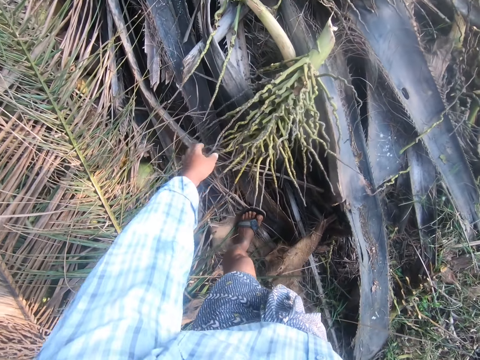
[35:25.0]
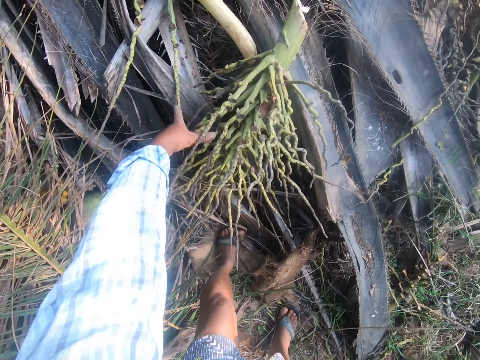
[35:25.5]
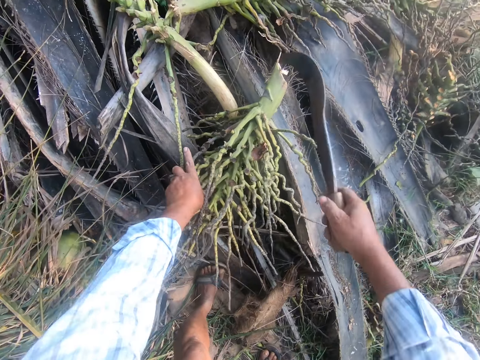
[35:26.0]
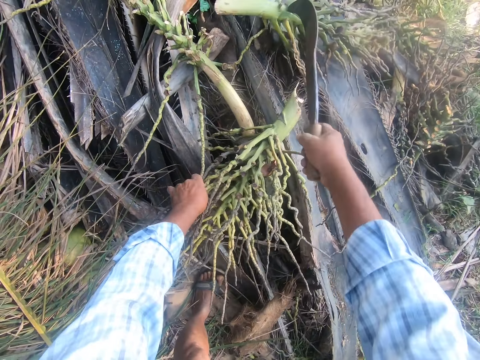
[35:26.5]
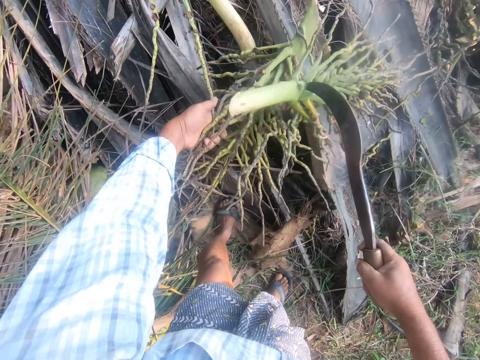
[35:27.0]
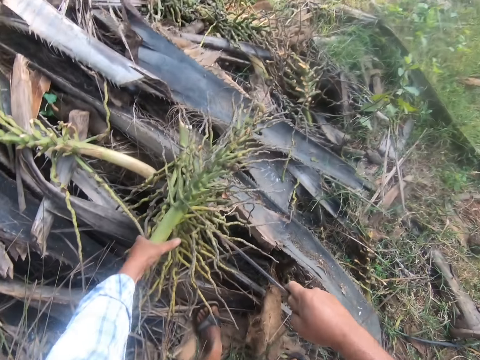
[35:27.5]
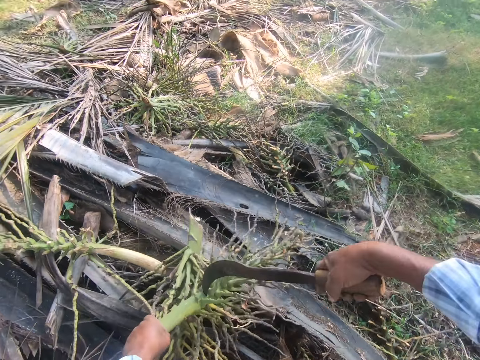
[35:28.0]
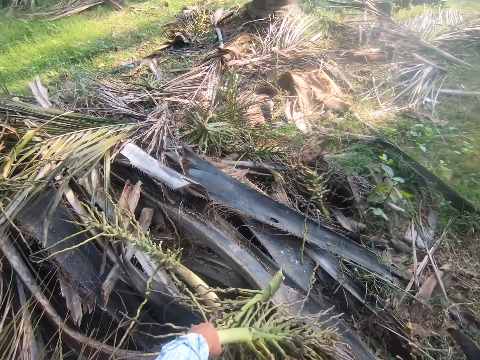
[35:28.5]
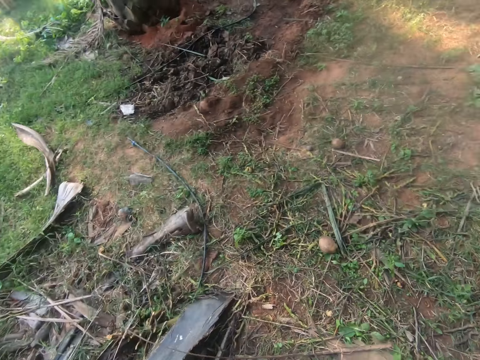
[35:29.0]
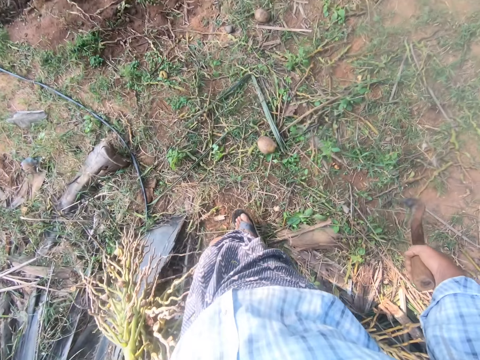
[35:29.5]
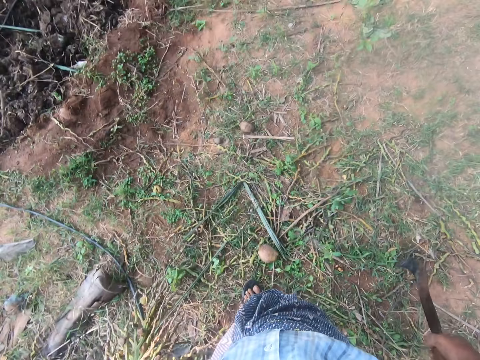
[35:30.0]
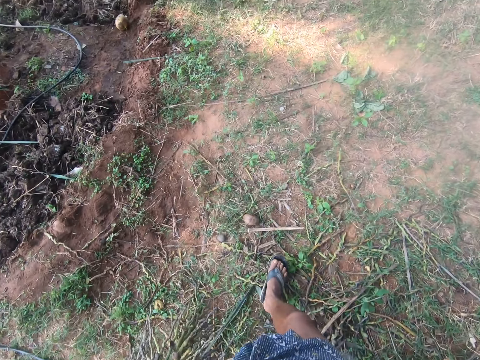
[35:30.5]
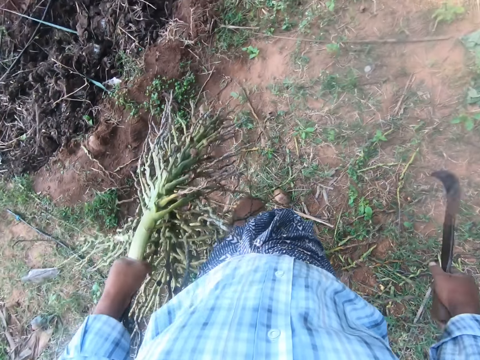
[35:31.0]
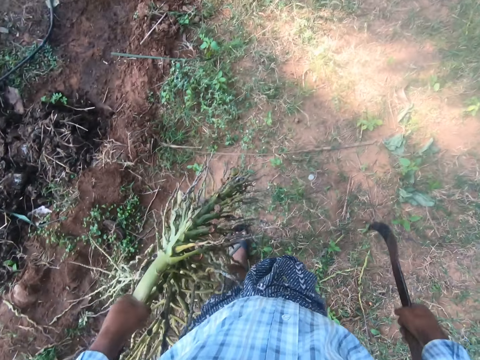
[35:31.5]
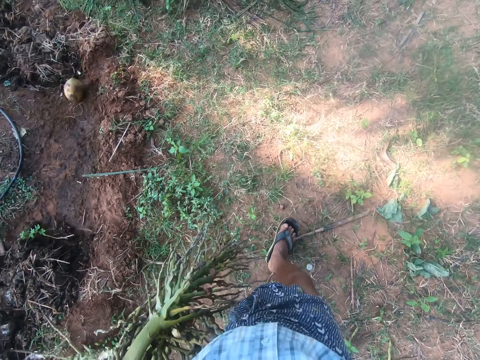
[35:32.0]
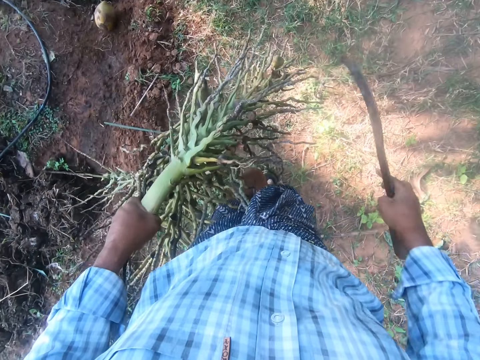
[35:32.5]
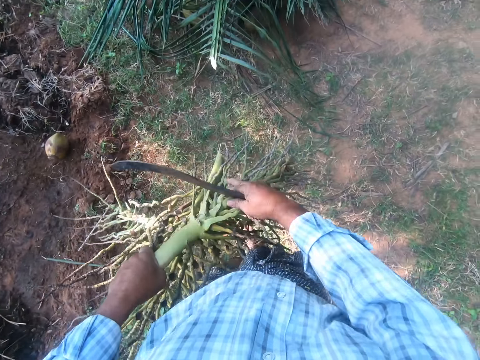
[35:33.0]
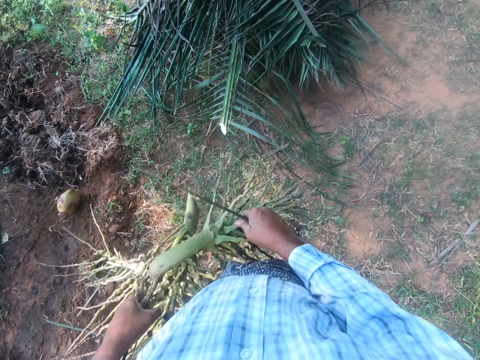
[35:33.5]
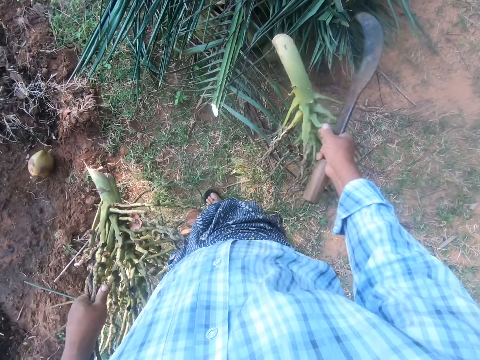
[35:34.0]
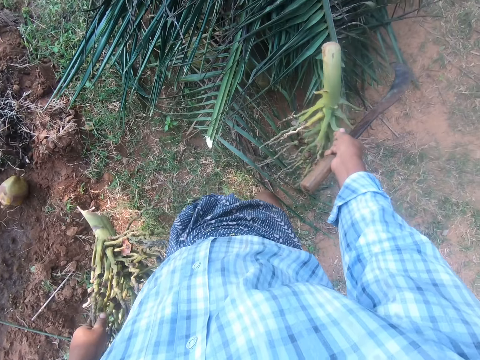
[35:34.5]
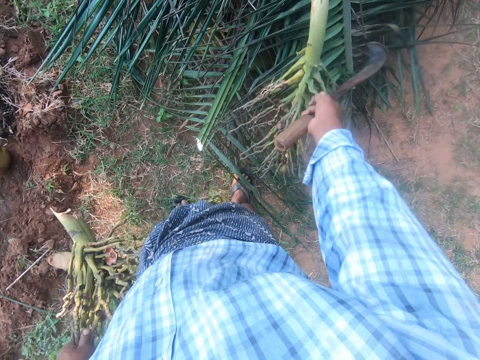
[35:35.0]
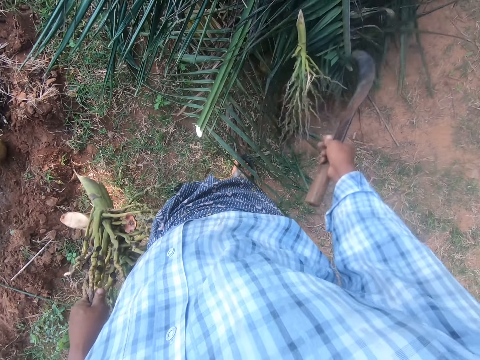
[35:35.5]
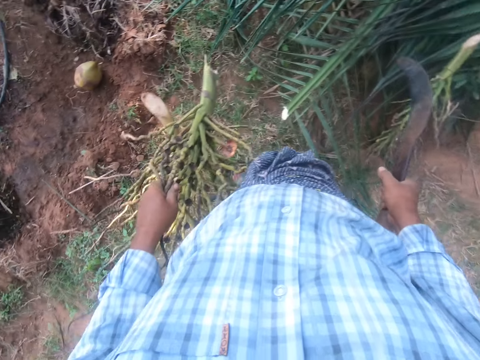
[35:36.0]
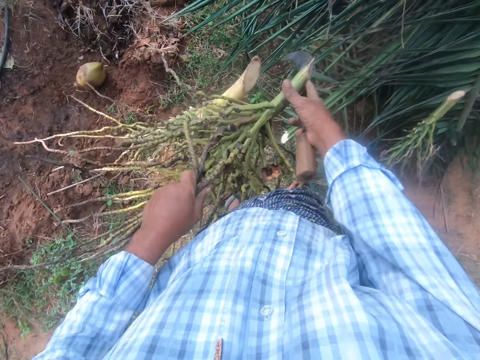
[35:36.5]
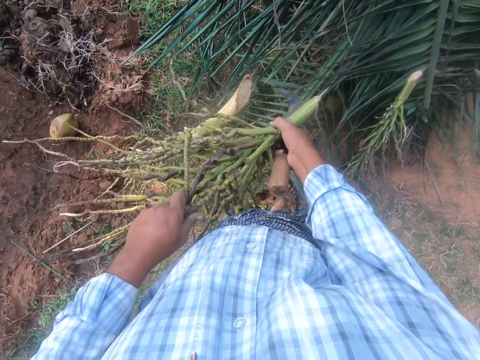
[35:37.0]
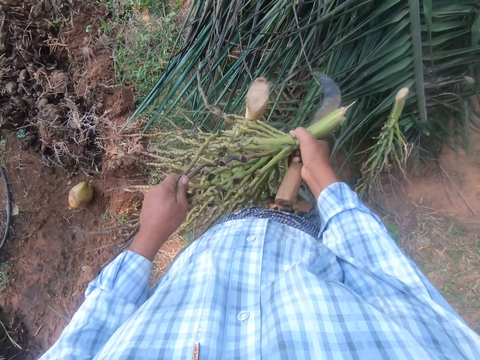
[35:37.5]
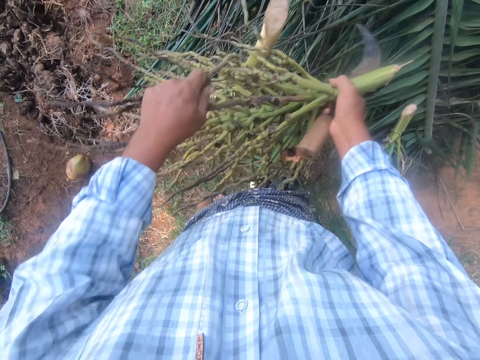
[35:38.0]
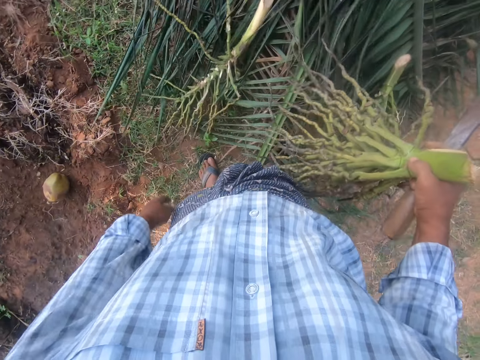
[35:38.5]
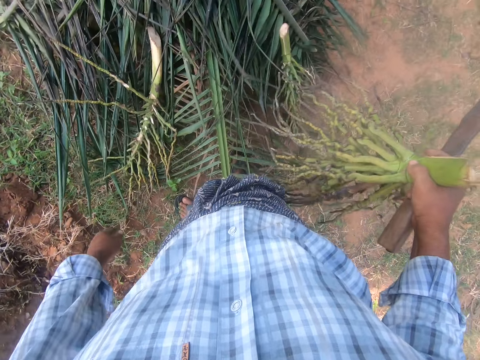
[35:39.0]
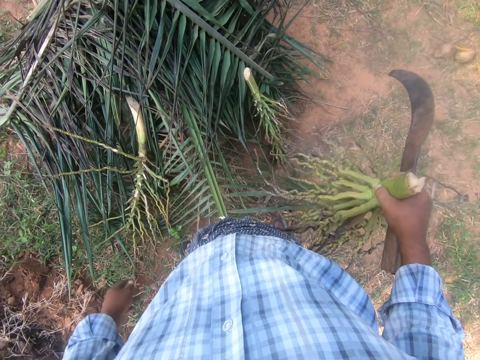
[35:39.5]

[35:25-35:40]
The camera wearer picks some areca palm roots from a heap of rachises. They walk away with the areca palm roots. They put down the root.

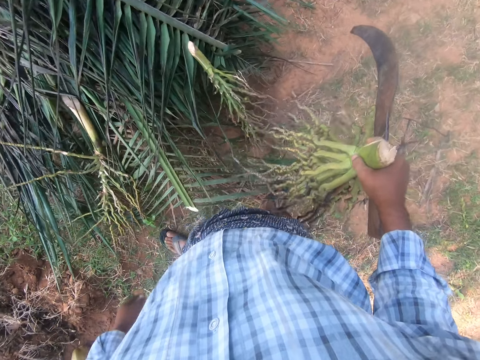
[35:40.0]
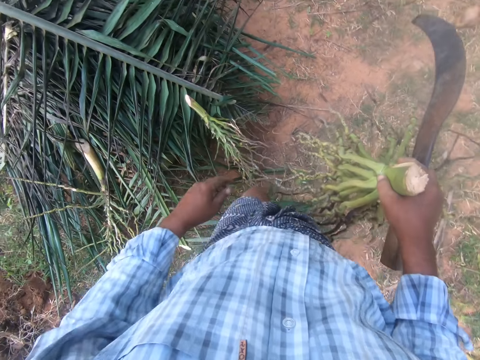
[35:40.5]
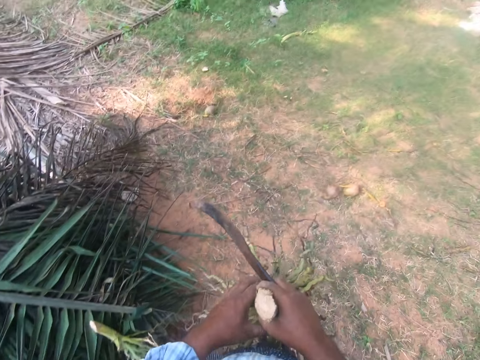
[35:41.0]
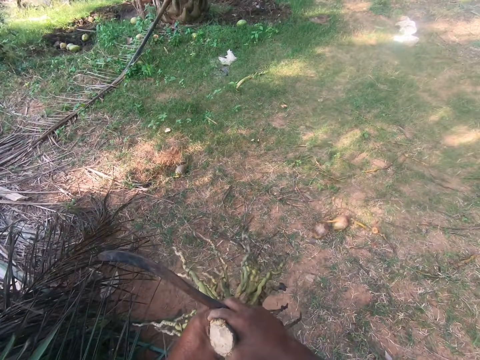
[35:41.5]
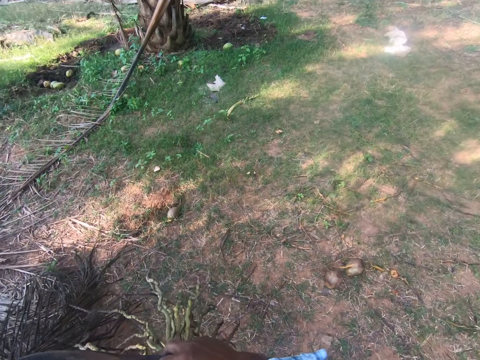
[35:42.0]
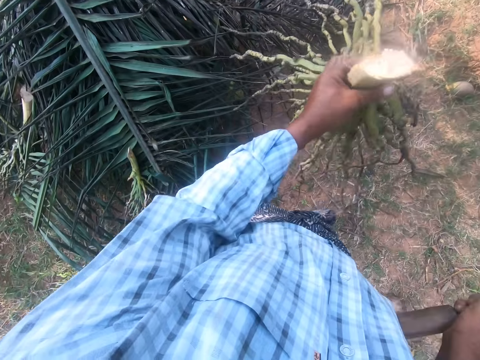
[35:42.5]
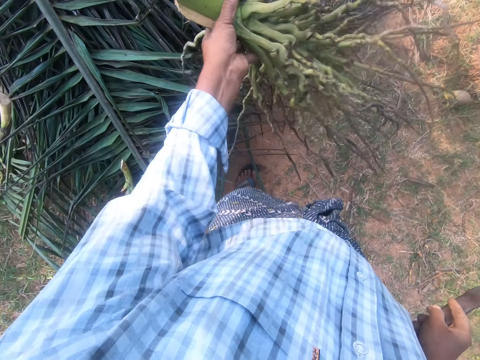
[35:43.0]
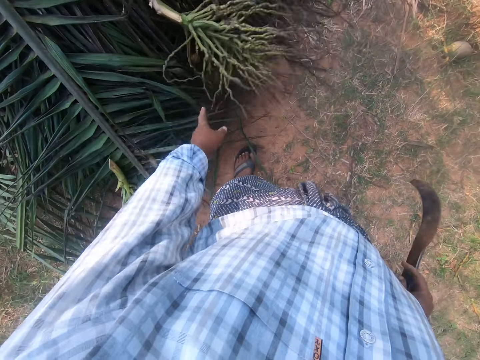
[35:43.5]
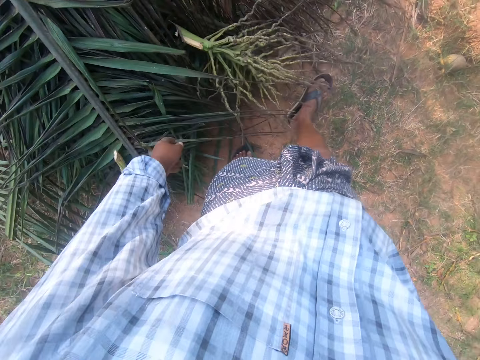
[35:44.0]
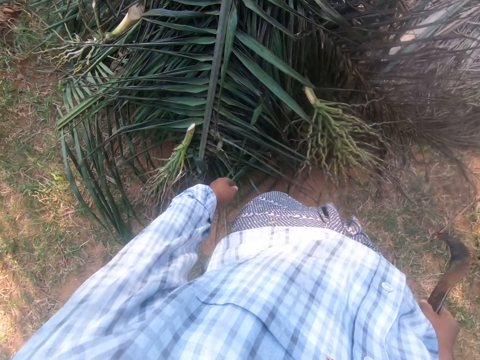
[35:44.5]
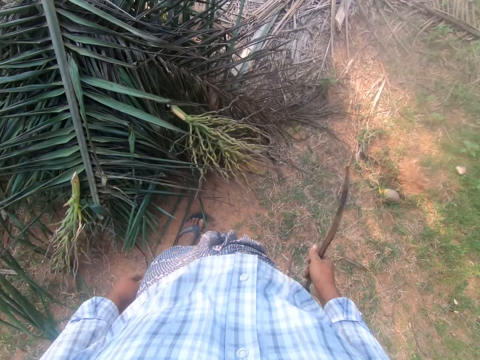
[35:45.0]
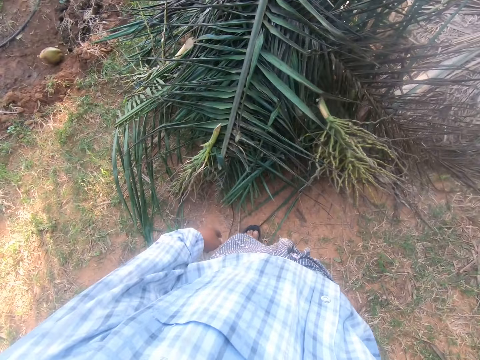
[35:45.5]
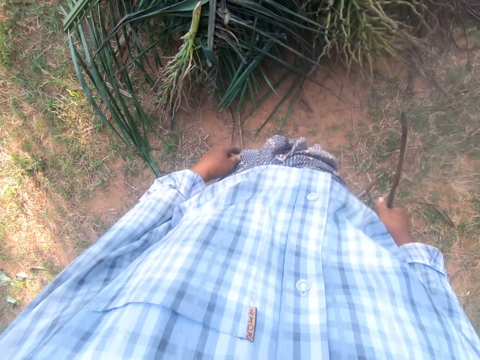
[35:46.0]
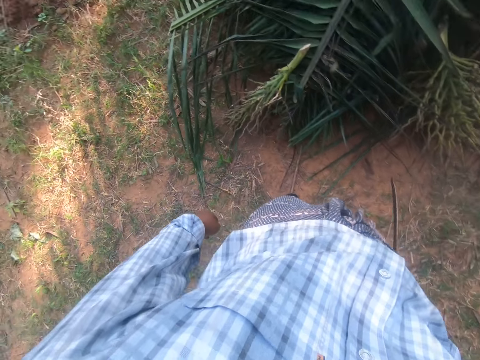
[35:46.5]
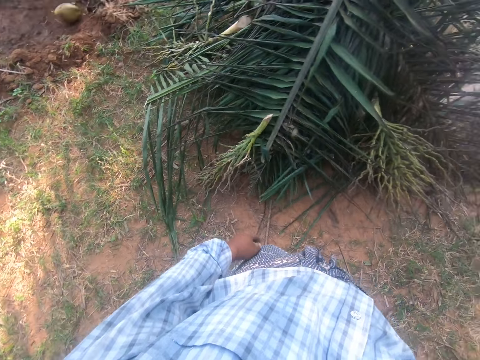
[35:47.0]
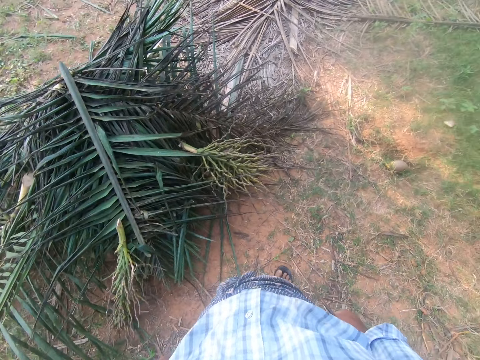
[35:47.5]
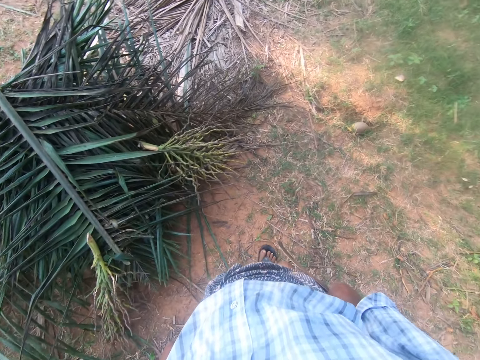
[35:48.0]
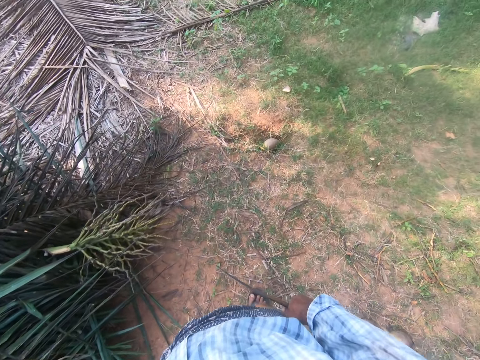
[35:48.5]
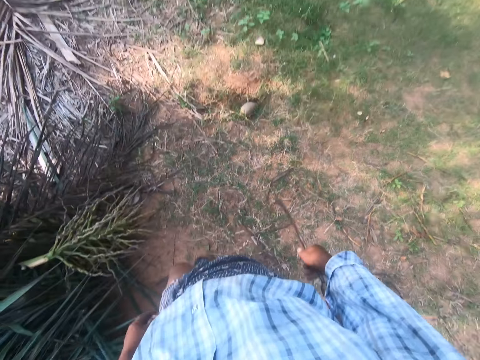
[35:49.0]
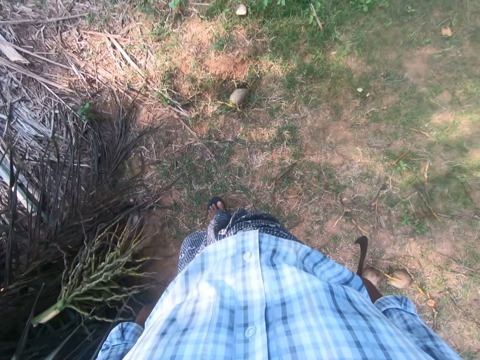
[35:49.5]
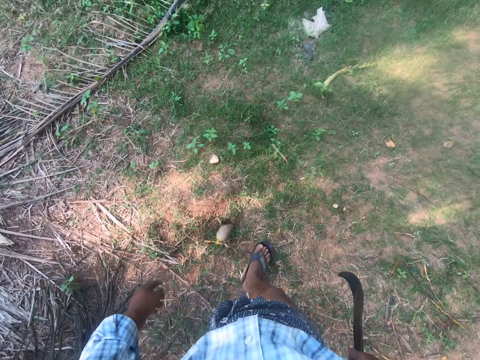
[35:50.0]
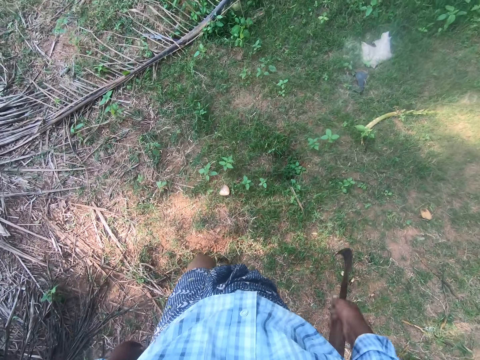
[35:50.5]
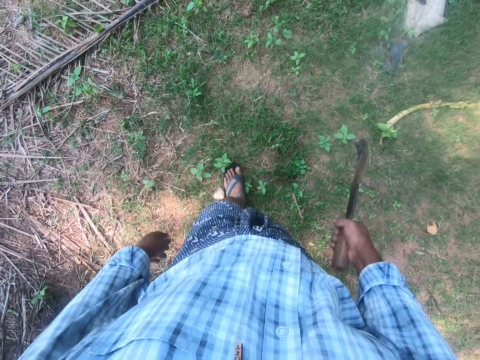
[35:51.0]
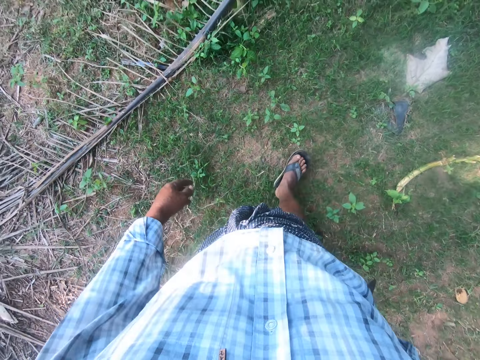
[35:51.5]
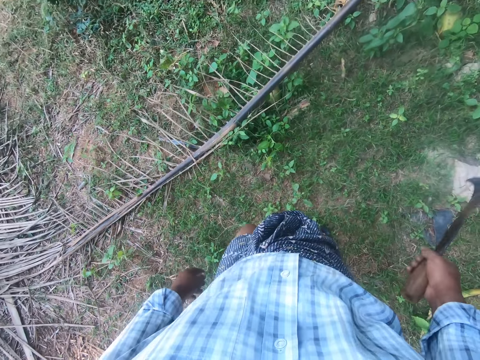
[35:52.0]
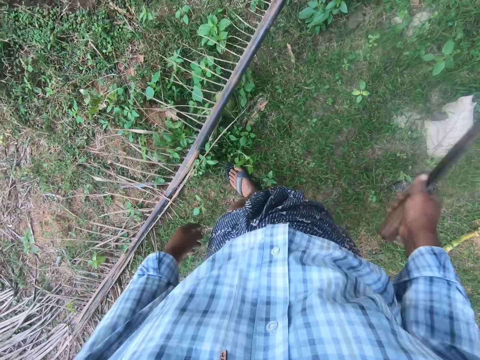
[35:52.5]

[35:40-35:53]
The camera wearer throws the areca palm root on the heap of palm fronds. They look around. They walk away from the heap of palm fronds.
